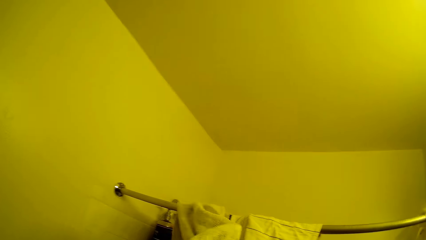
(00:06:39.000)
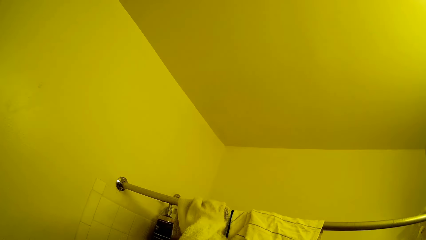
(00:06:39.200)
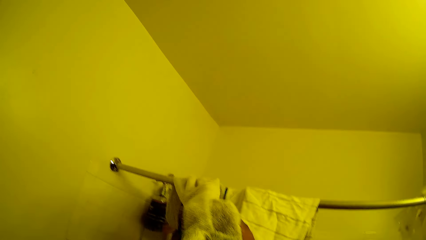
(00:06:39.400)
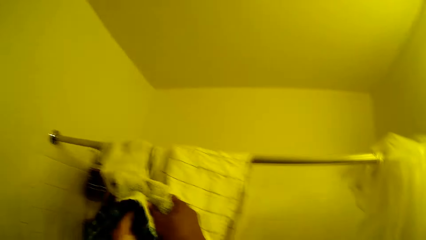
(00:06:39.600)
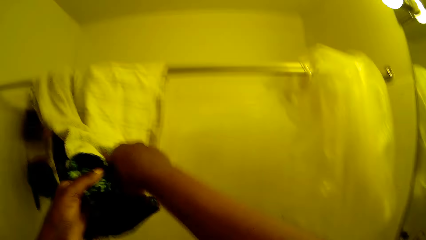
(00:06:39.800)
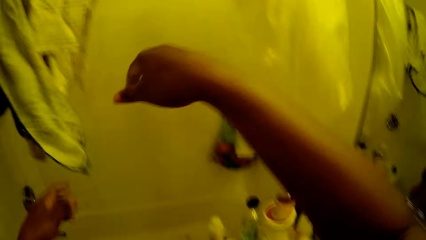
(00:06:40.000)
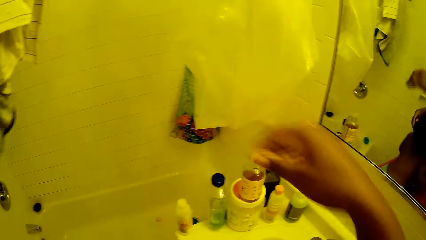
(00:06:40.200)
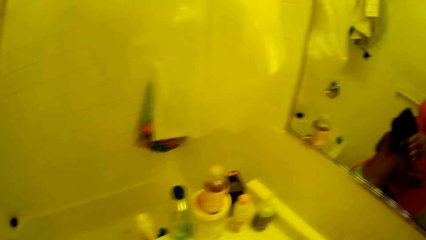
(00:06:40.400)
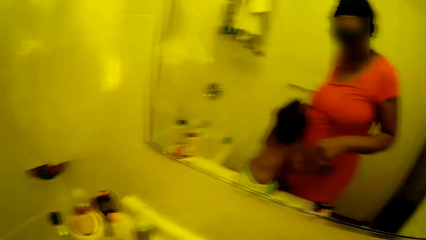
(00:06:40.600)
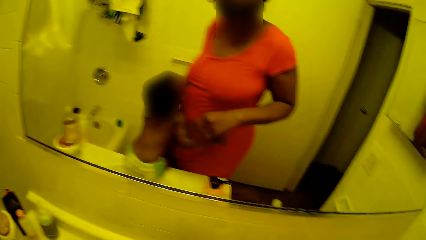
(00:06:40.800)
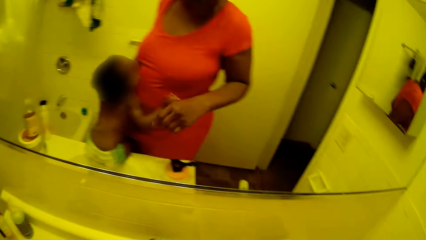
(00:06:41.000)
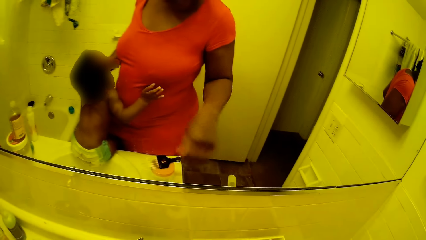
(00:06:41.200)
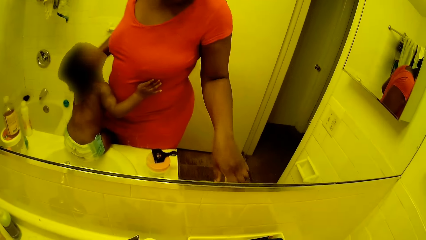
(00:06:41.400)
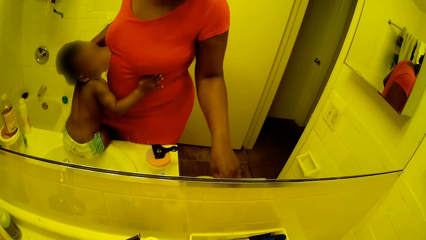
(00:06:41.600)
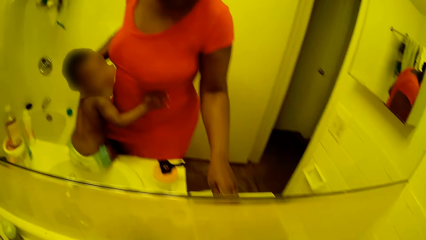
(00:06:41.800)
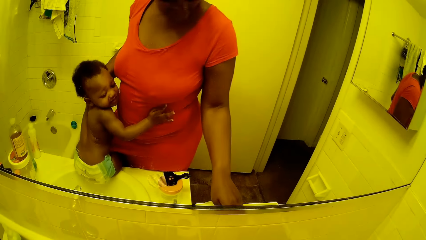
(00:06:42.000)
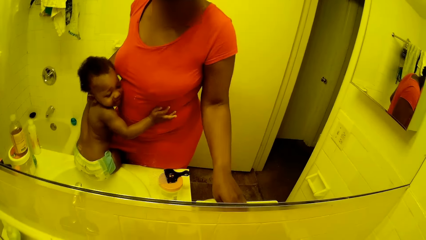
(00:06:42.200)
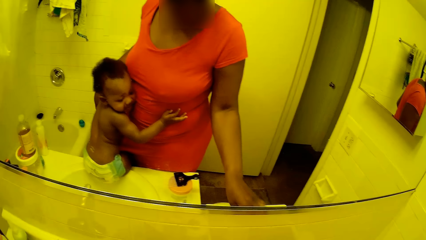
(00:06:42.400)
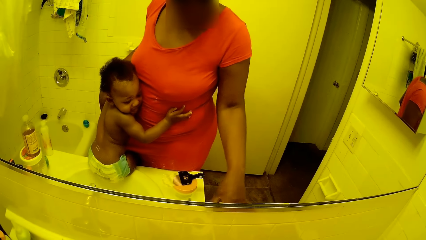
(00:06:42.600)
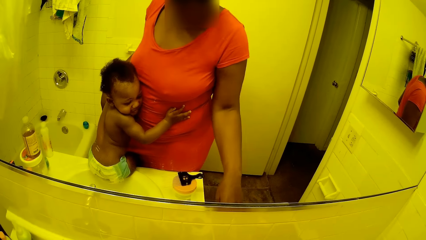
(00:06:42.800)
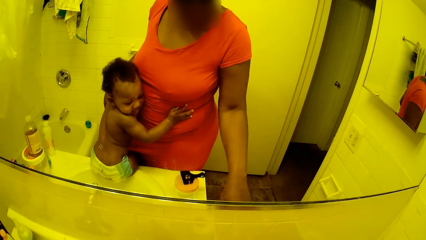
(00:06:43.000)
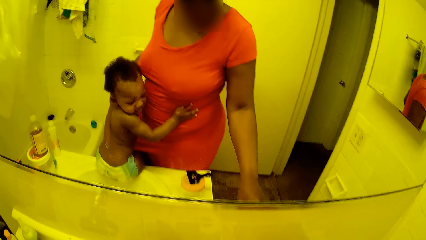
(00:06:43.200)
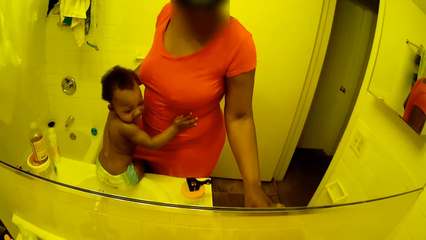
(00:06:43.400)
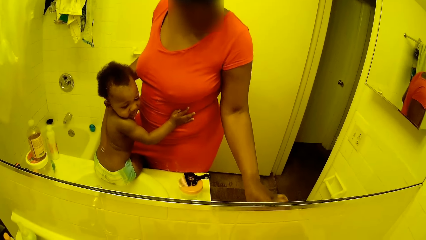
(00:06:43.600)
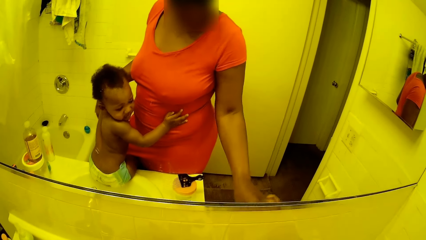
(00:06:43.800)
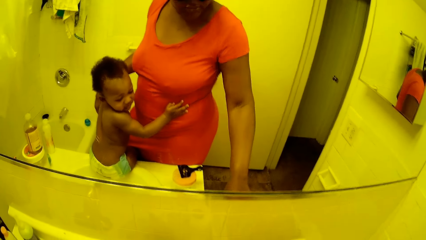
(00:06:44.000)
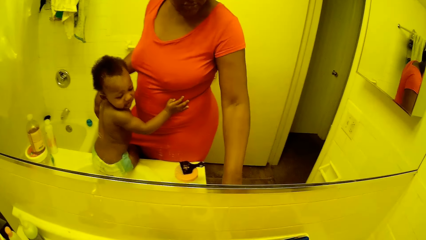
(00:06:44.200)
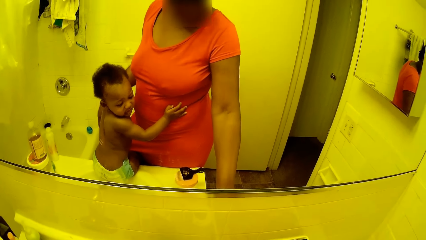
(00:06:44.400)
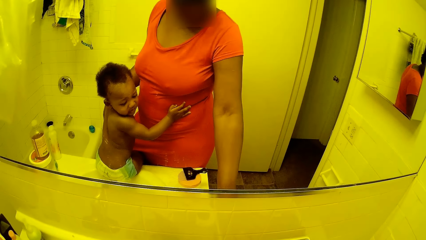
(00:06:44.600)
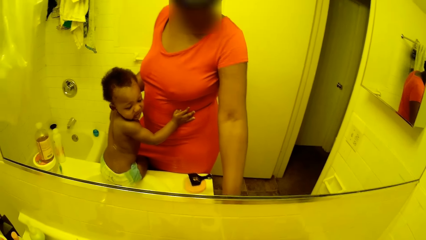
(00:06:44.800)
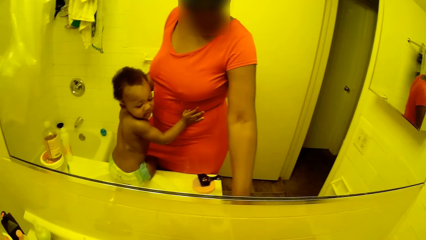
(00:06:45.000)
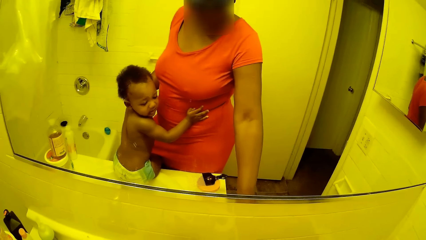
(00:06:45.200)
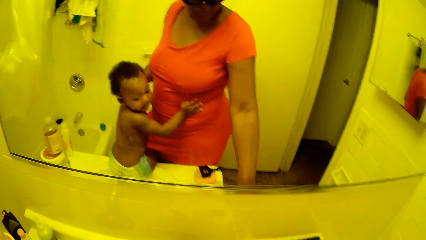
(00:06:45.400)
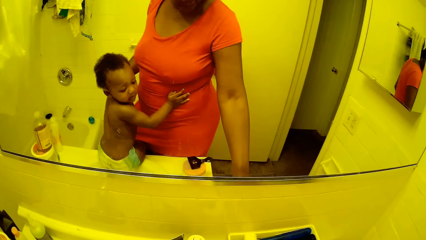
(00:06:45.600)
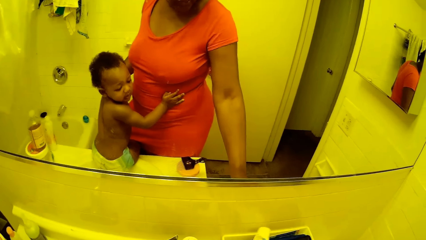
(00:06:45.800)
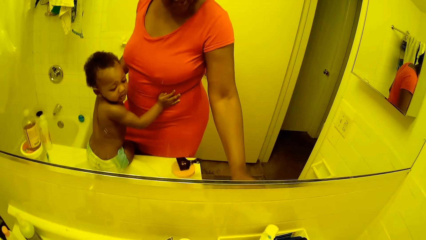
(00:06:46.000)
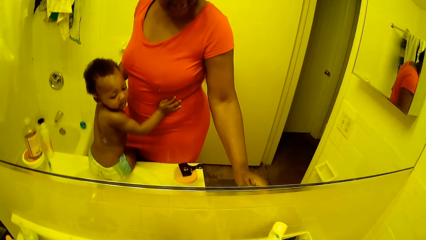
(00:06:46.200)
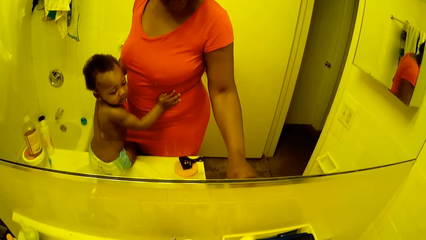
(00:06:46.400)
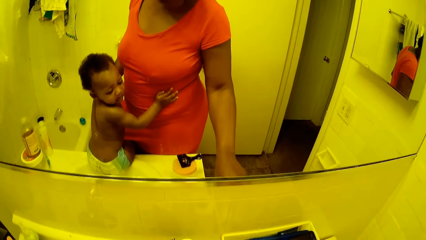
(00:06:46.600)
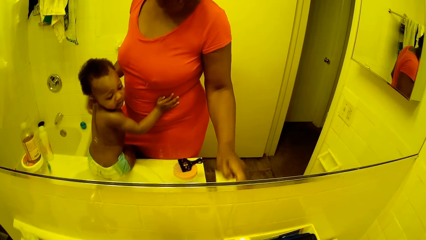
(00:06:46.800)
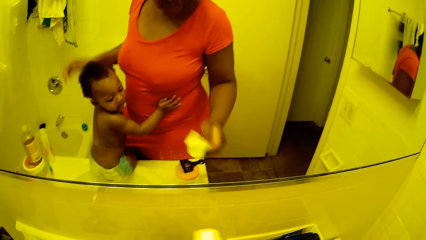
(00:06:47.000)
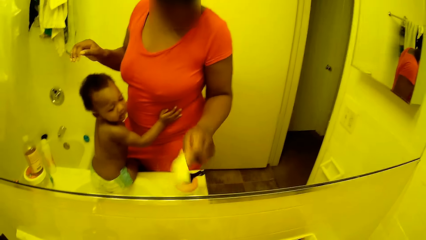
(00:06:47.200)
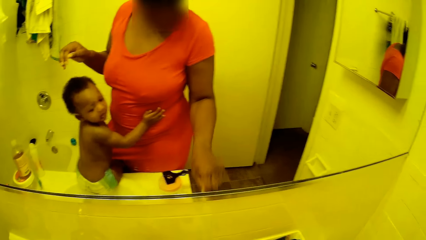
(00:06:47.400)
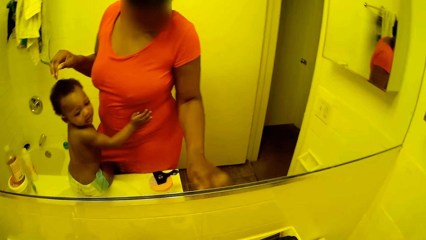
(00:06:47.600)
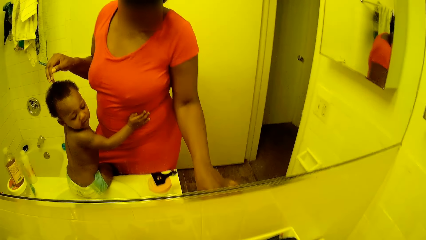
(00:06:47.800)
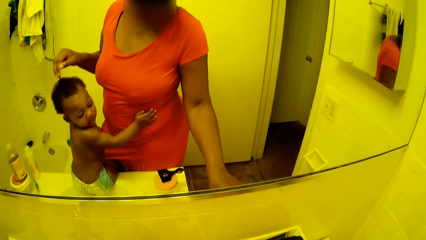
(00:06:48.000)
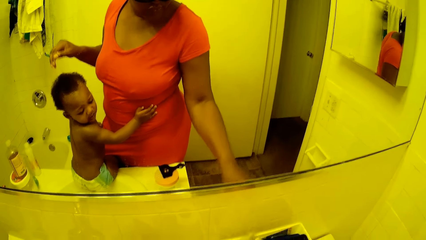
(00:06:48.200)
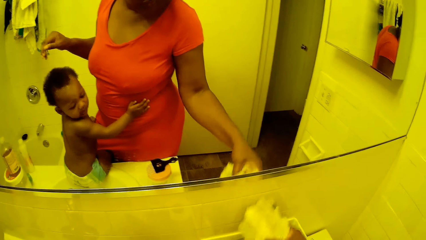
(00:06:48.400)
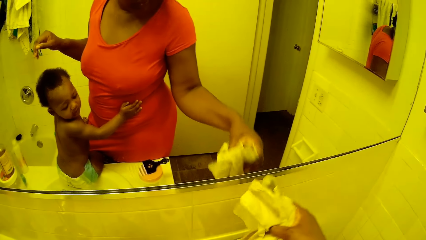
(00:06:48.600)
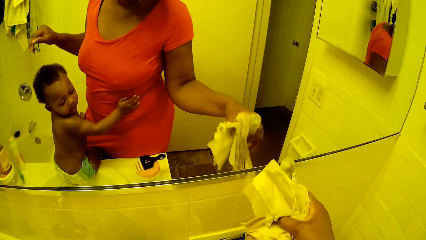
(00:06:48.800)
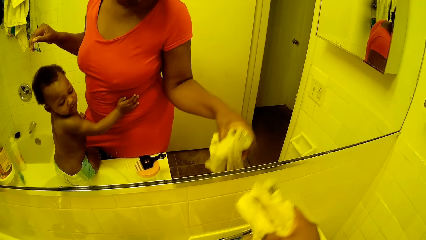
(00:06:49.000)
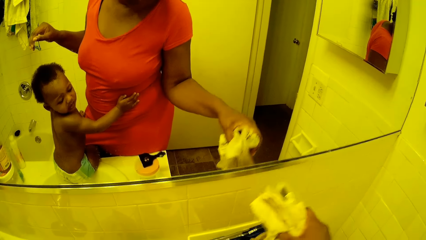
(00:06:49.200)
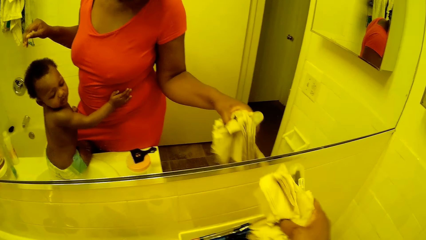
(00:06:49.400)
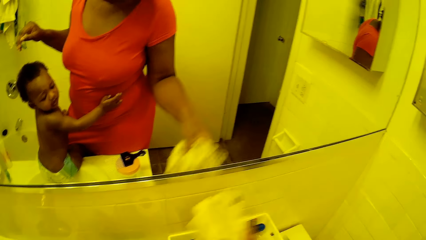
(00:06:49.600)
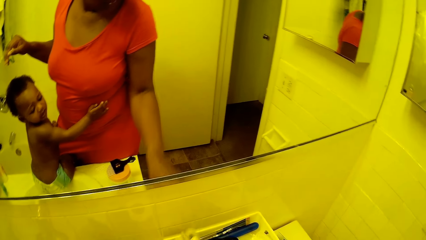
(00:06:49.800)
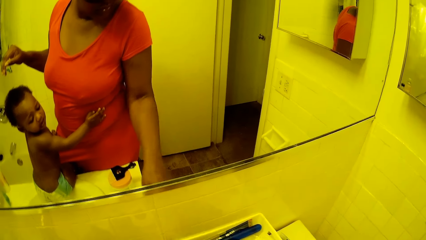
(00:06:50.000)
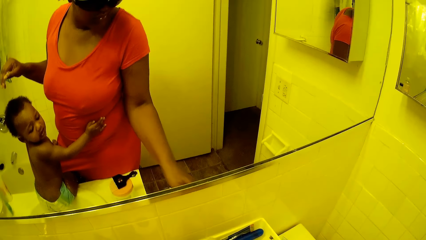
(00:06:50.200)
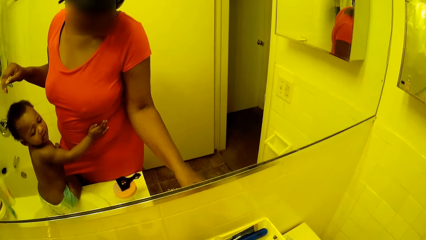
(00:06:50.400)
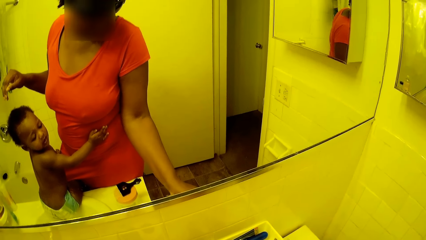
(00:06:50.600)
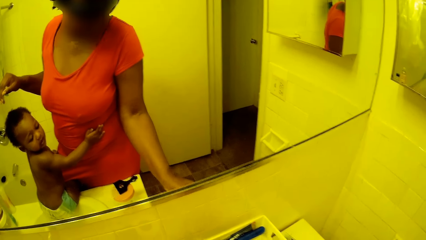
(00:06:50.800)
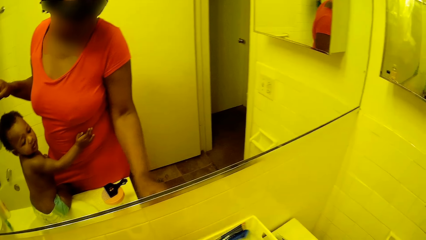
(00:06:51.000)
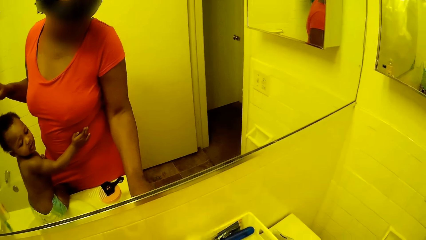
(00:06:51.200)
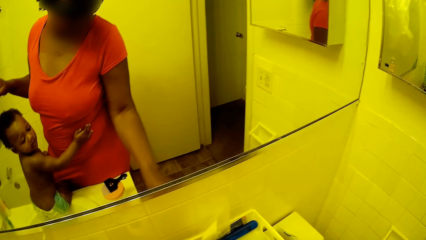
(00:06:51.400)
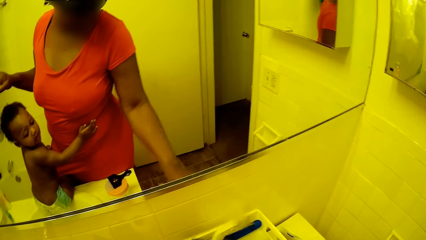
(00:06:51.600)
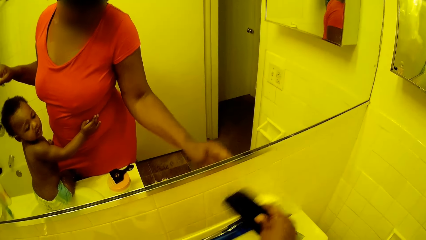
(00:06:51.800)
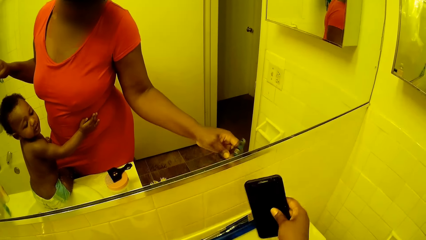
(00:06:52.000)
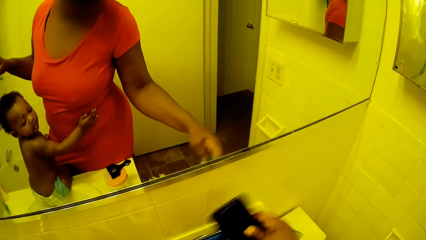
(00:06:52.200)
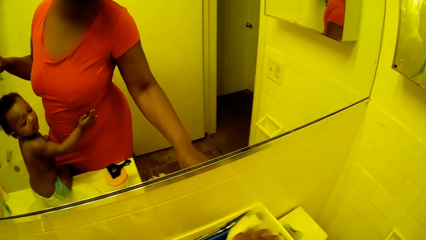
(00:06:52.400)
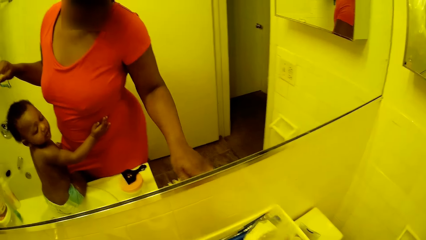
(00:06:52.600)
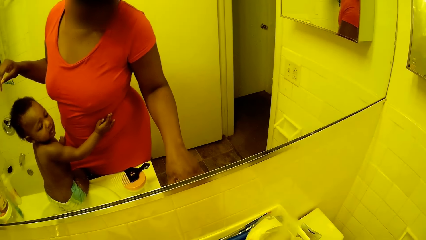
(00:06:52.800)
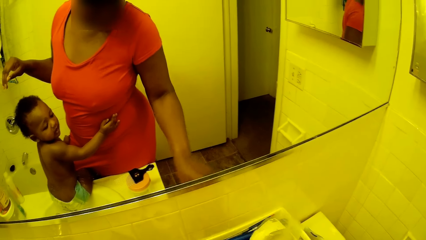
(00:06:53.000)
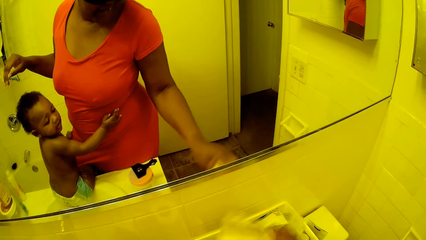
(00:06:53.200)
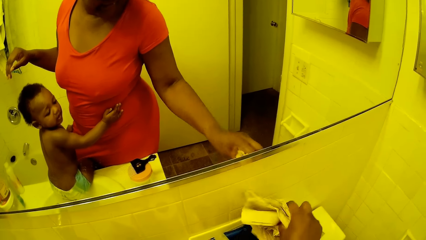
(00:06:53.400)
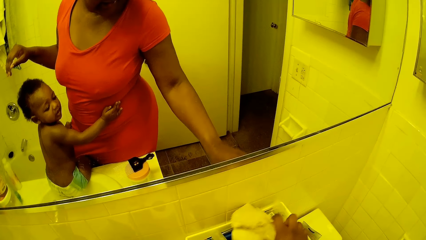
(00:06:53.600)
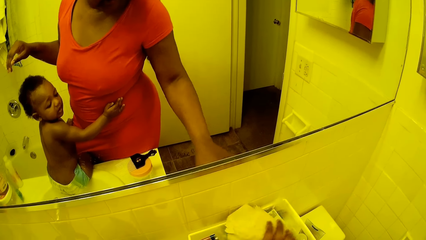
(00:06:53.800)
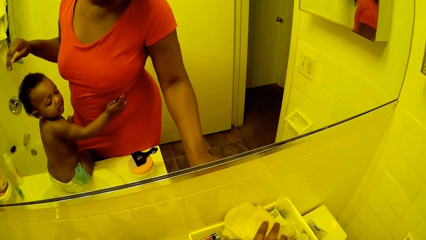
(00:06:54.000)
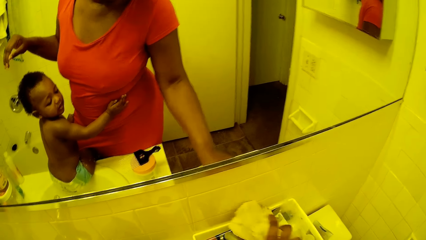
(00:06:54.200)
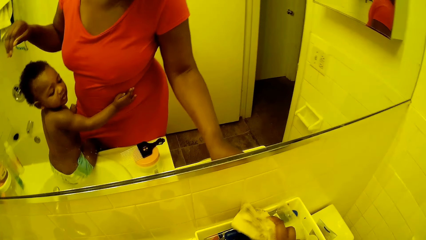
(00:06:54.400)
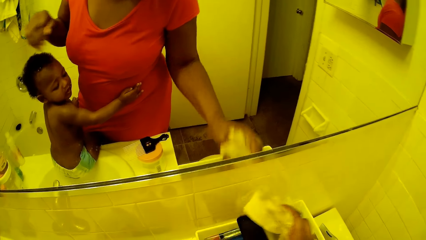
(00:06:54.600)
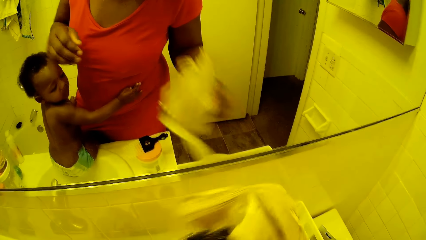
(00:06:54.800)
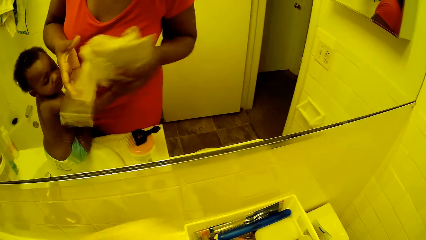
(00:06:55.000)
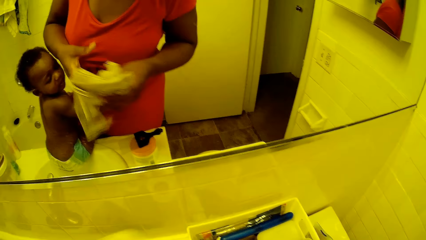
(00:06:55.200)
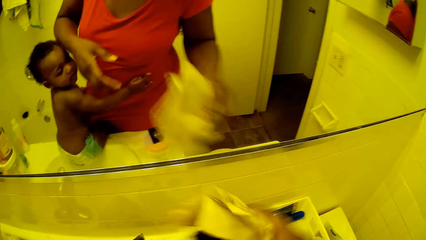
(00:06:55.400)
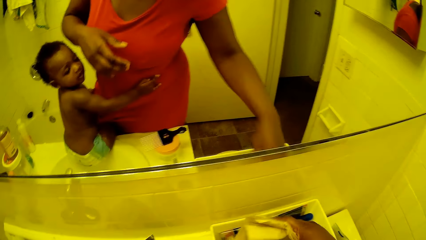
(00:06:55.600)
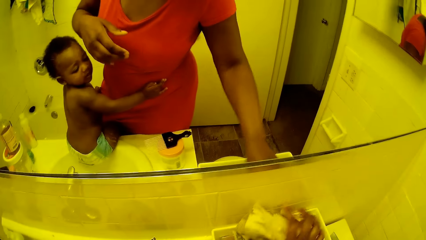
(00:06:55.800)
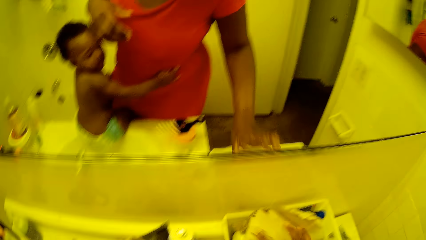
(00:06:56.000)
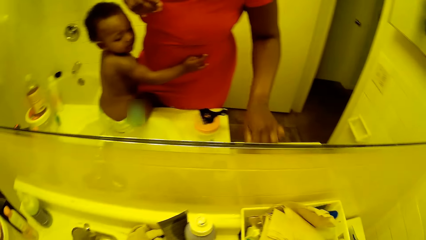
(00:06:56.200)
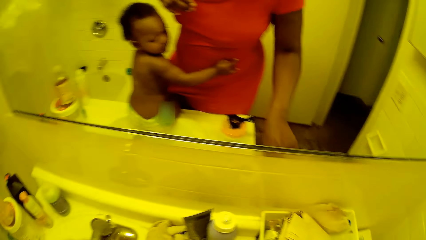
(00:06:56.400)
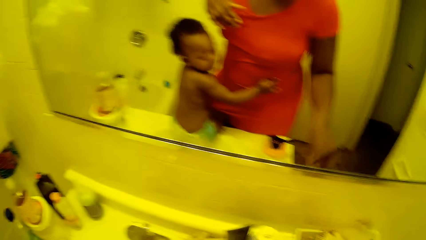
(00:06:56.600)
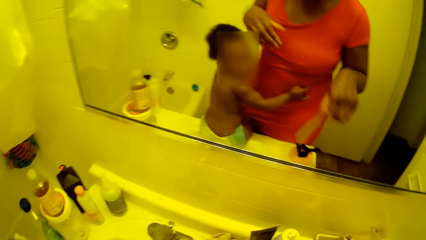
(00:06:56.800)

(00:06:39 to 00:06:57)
The camera wearer removes her hands from the towel. She converses with the baby. She checks through a white bowl on the sink with her right hand. She picks a white tube from the white bowl with her right hand. She holds the white paper in her right hand. She drops the white tube in her right hand into the white bowl. She picks some tissue papers from the white bowl with her right hand. She holds the tissue papers in her right hand. She drops the tissue papers in her right hand into the white bowl. She picks a phone from the white bowl with her right hand. She drops the phone in her right hand into the white bowl. She checks through the white bowl with her right hand. She picks the tissue papers and the phone from the white bowl with her right hand. She touches something on top of the sink. She places the tissue papers in her left hand. She holds the tissue papers in her right hand. She drops the tissue paper in her right hand into the white bowl. She picks a toothbrush from the white bowl on the sink top with her right hand.
